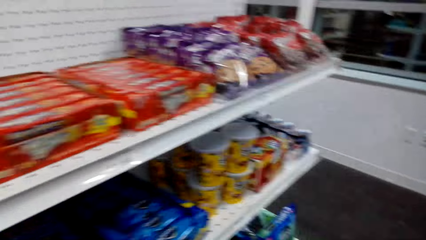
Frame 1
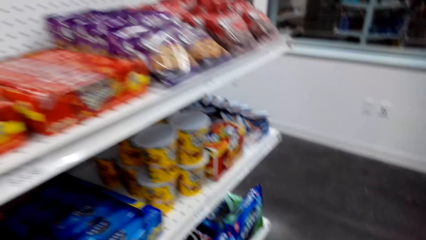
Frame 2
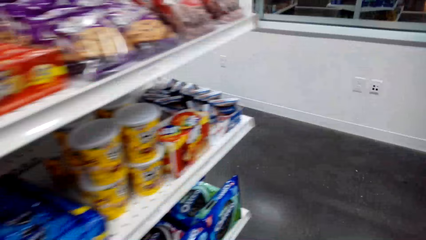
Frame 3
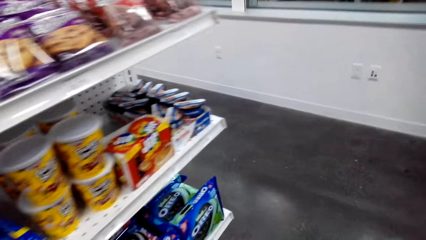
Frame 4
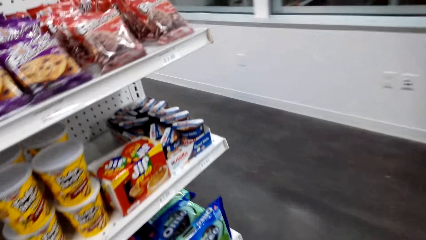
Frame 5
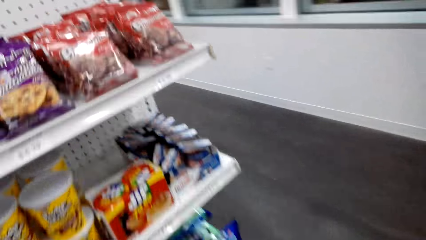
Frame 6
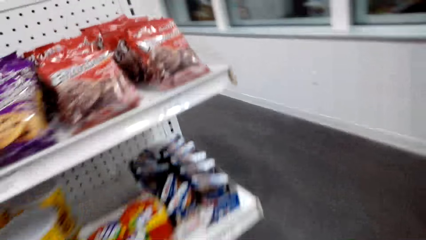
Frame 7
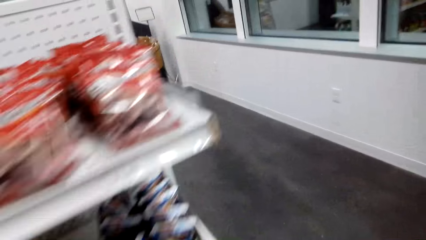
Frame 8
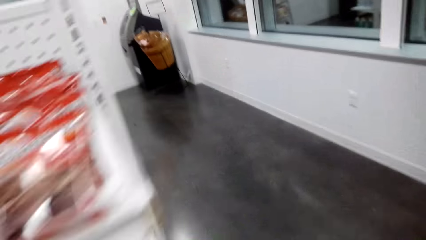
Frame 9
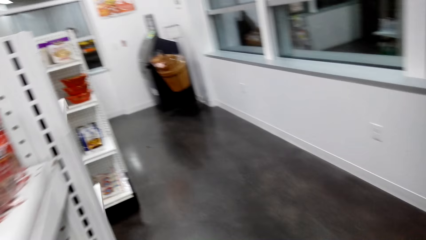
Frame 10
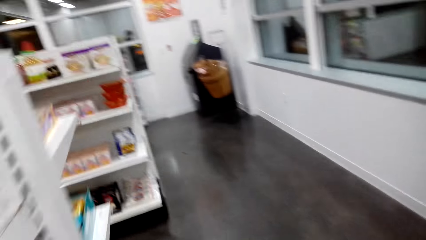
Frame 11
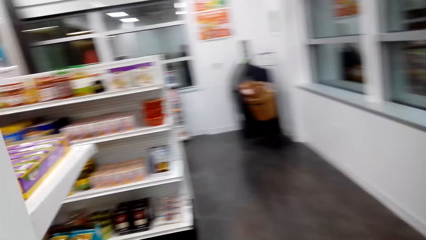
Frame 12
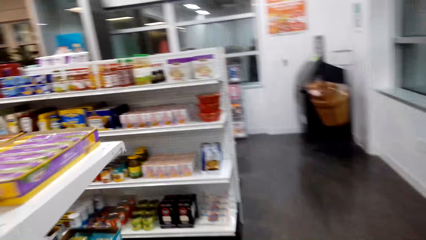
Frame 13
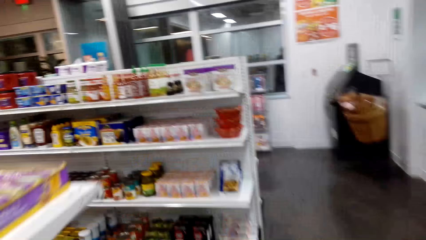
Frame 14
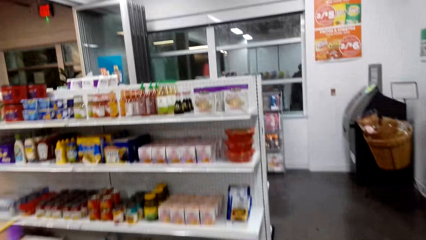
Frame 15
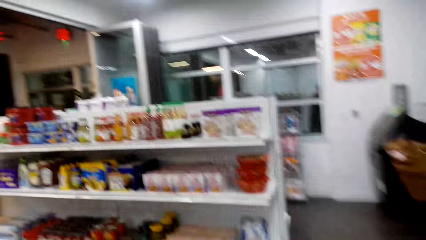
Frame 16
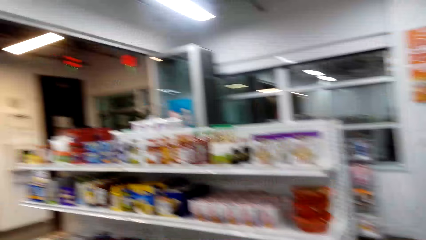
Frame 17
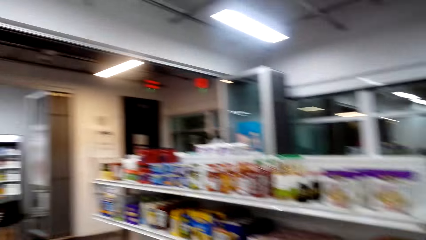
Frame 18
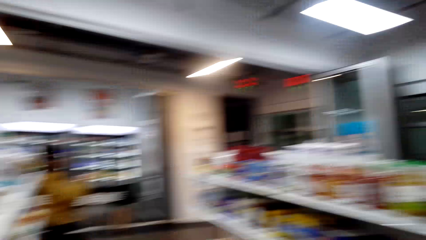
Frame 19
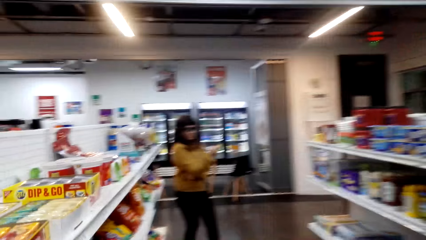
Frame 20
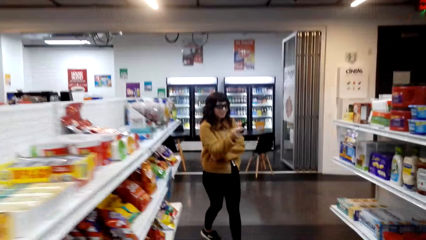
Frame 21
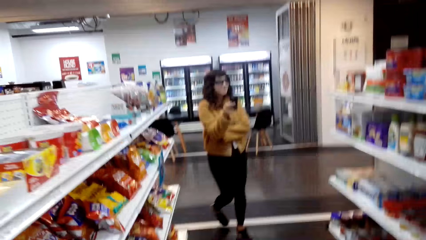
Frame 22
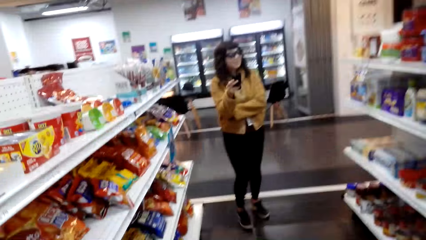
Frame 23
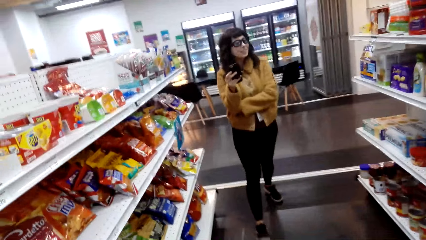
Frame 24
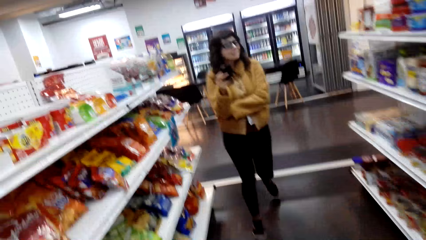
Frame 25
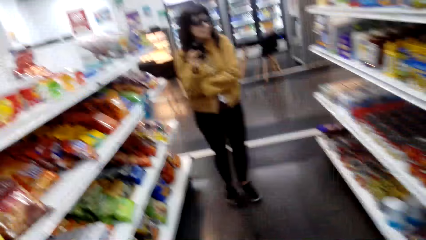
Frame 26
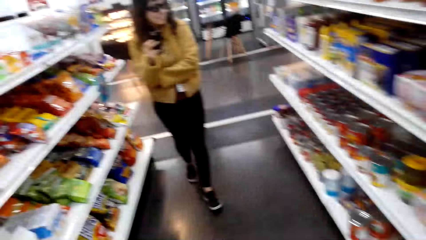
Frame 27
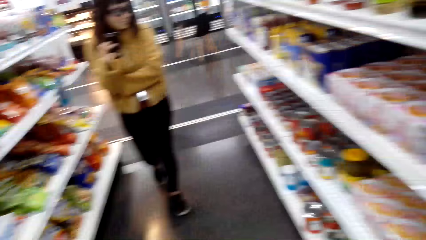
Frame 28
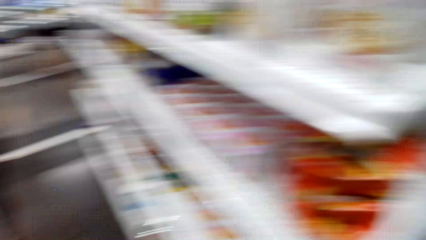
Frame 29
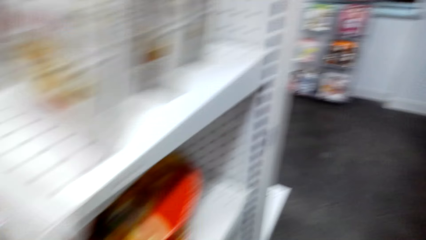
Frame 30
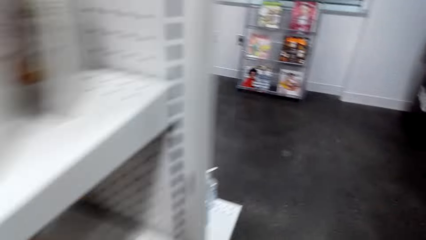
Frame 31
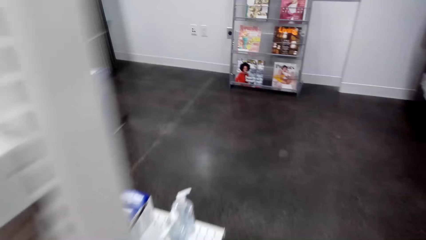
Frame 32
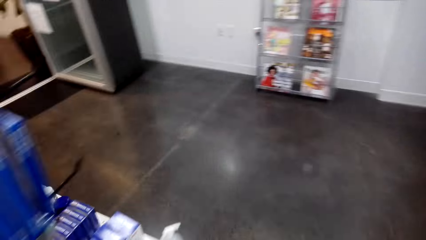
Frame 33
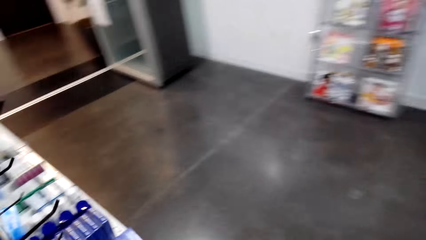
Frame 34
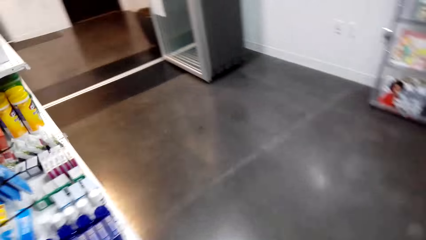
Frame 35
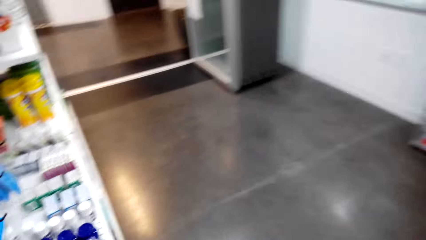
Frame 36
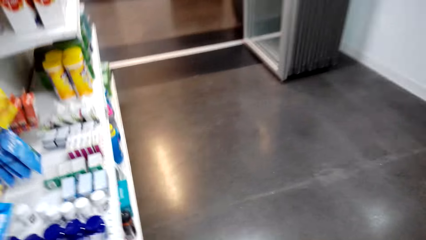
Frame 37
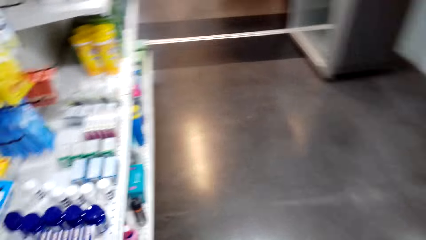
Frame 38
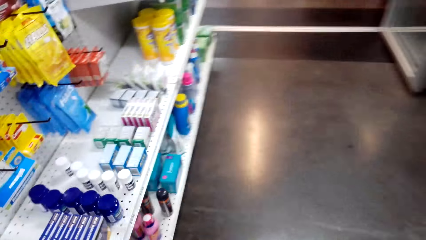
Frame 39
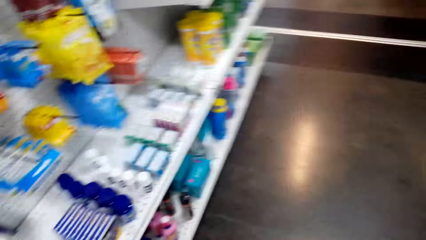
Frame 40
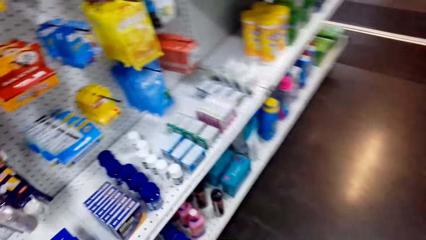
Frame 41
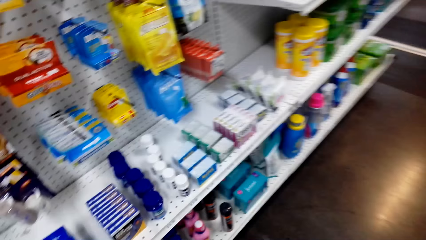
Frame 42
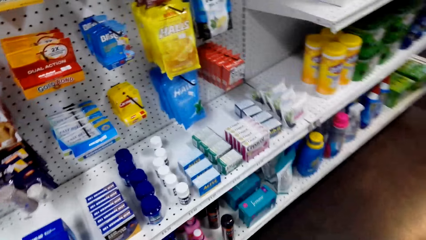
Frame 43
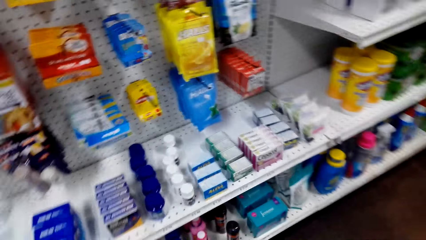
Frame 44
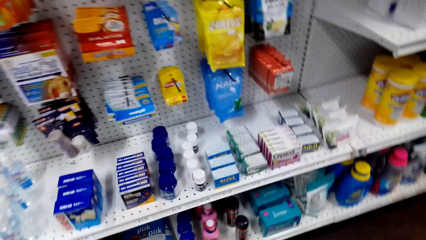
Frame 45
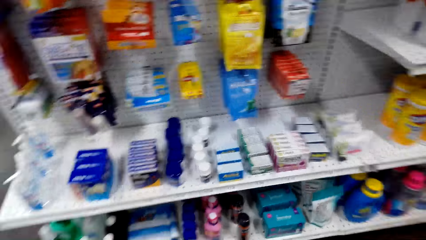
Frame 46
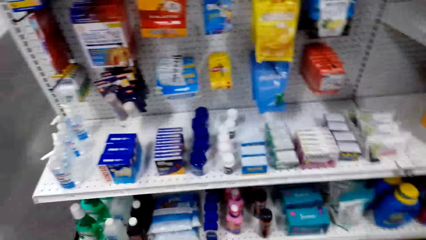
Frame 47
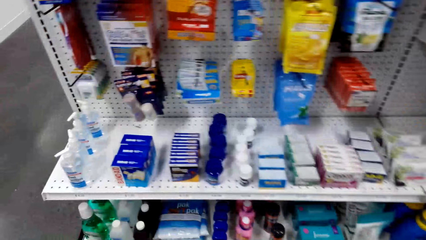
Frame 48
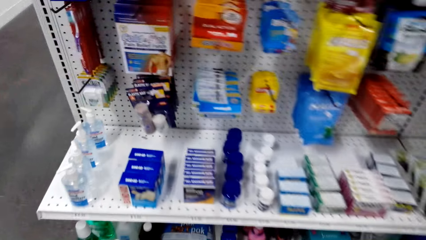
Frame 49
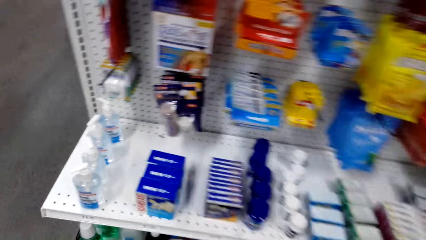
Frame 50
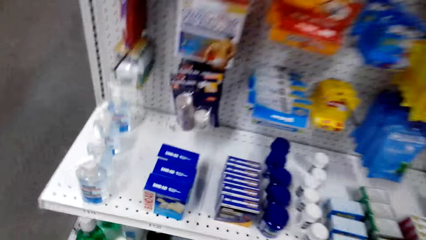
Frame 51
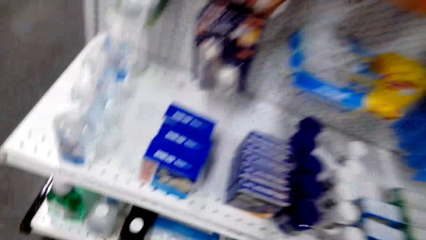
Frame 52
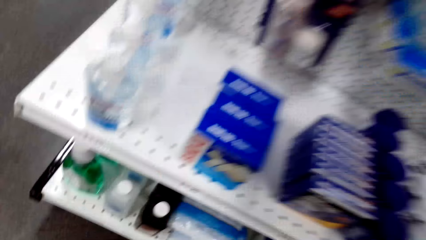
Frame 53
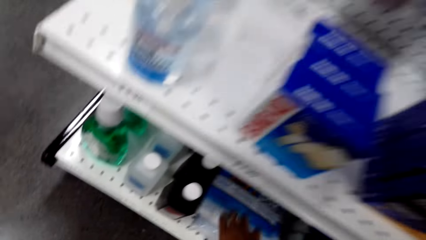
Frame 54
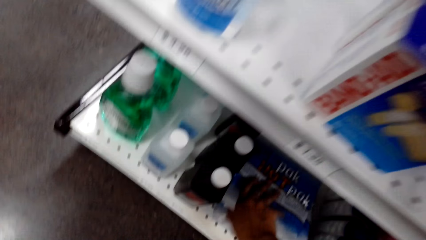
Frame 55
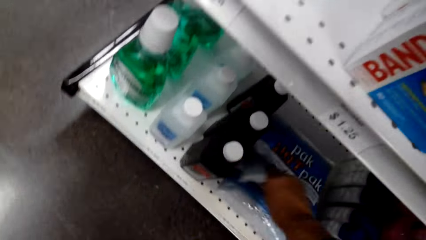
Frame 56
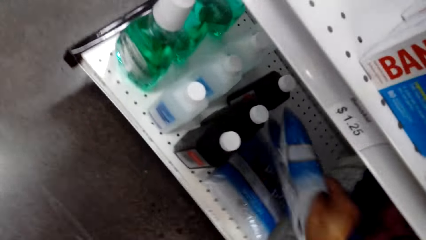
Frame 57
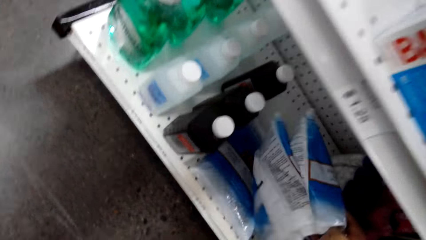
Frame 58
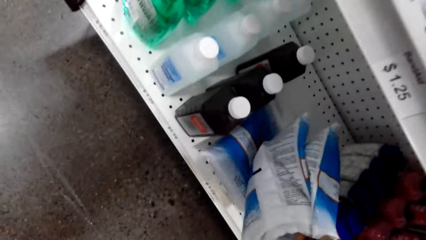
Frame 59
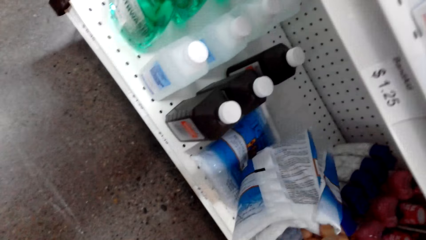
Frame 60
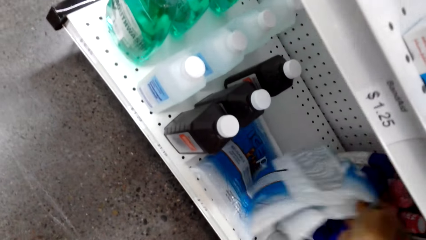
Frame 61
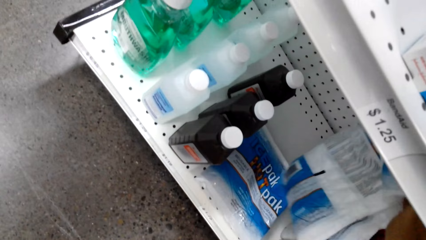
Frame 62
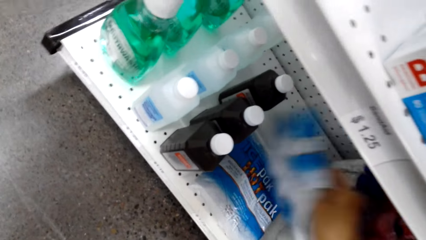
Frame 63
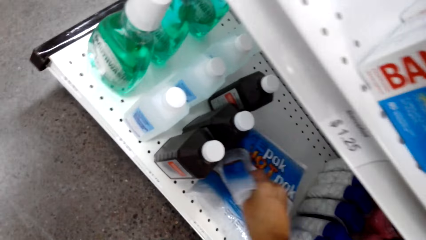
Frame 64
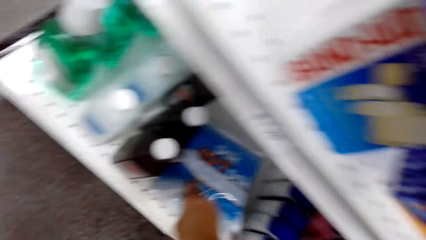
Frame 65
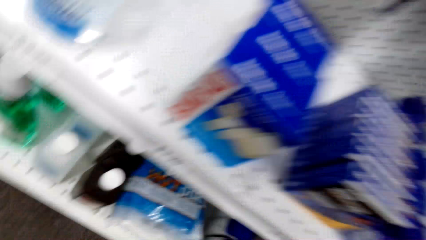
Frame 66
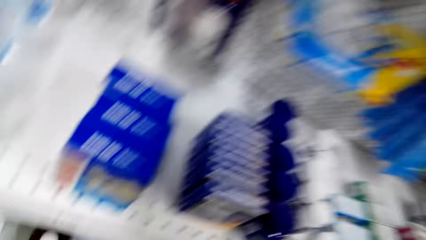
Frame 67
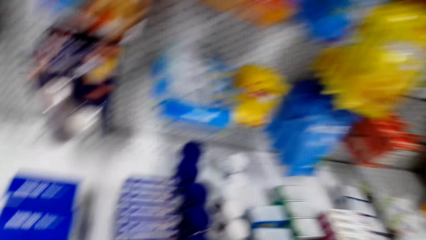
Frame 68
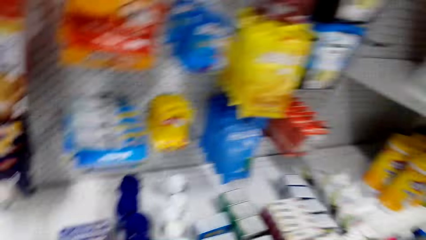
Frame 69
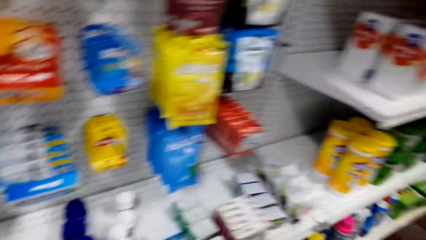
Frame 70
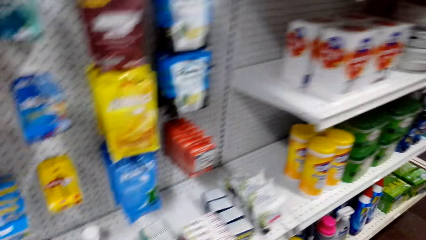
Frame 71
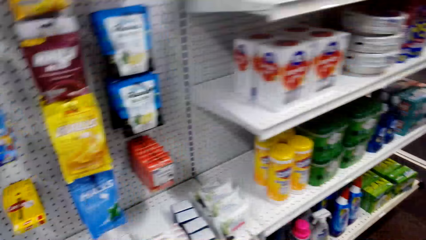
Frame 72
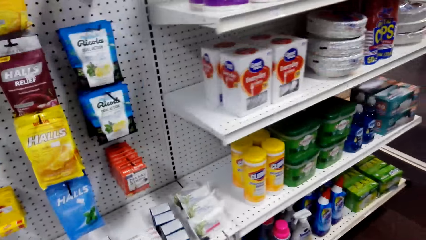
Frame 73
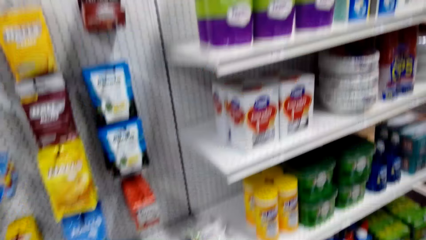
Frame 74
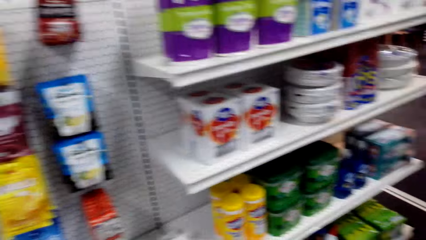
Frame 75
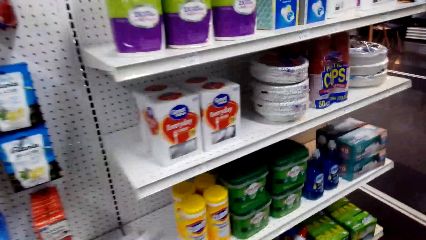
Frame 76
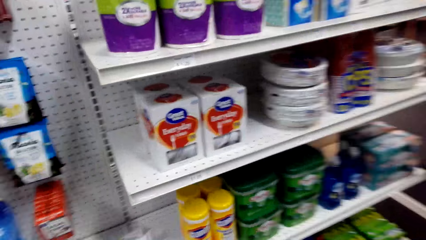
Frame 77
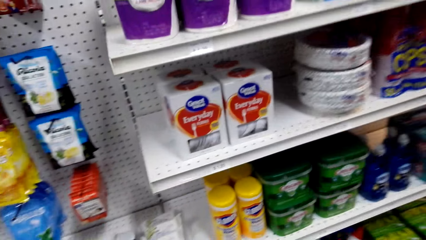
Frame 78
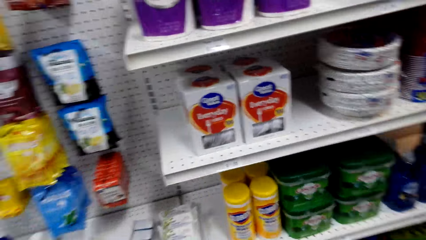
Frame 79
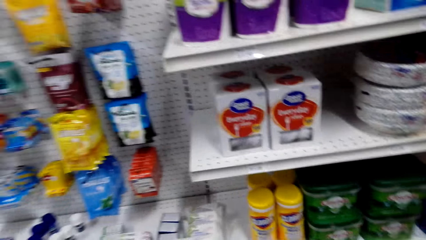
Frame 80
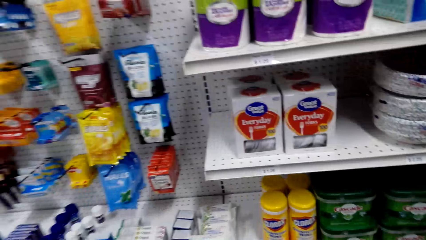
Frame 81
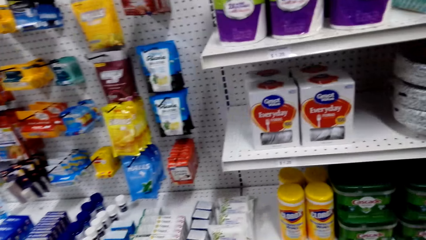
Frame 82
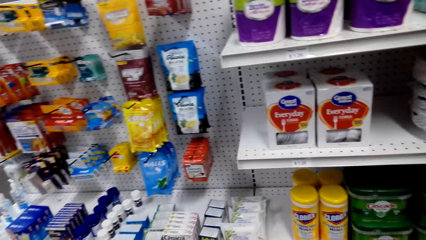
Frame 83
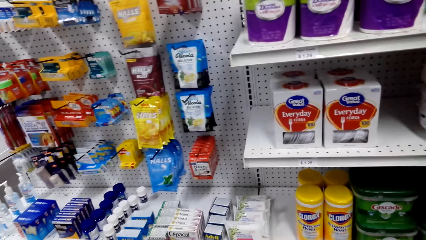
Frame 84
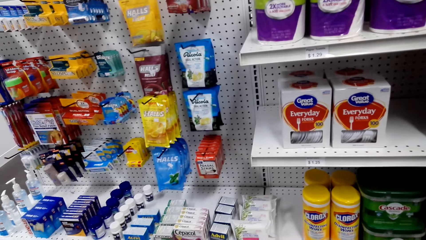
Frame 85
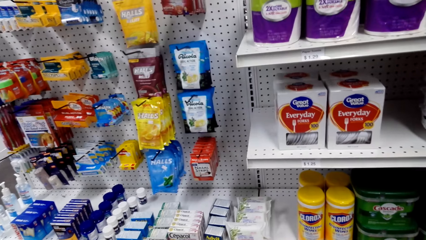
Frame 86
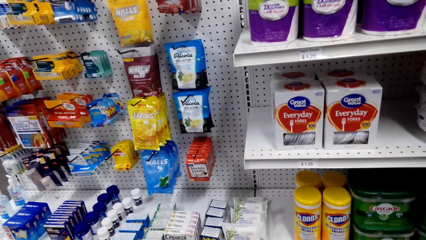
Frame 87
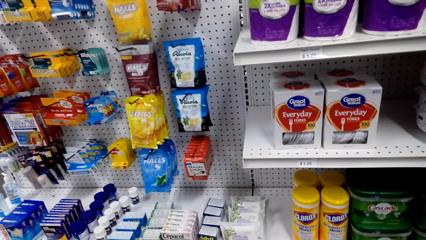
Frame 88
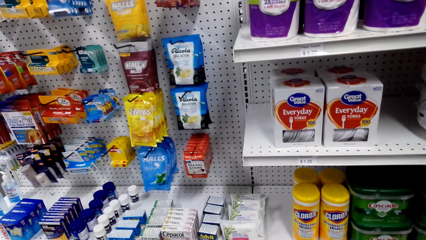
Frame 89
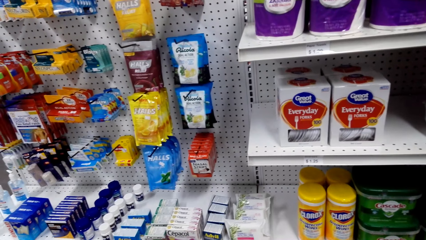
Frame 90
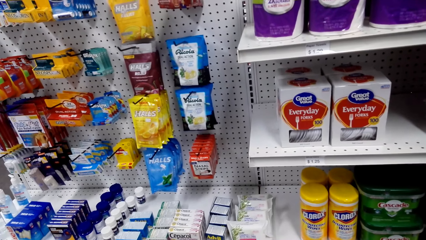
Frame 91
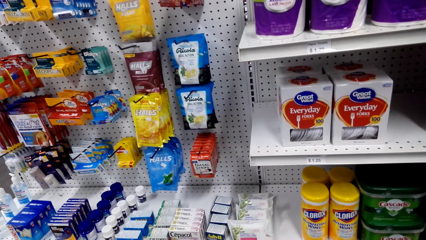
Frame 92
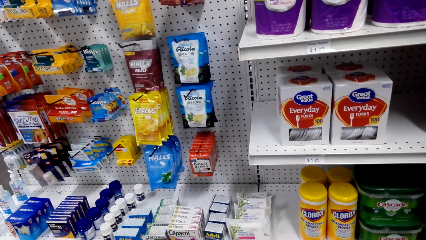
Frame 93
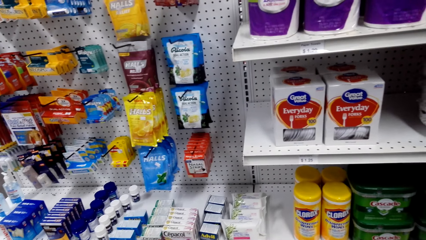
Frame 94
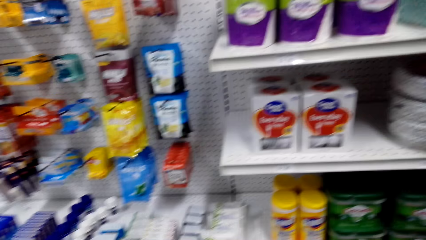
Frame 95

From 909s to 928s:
The camera wearer walks along the shelves. A woman walks. The camera wearer talks with the woman. The woman holds a phone. The camera wearer walks. They pick up two packets. They put back the two packets. They walk.
